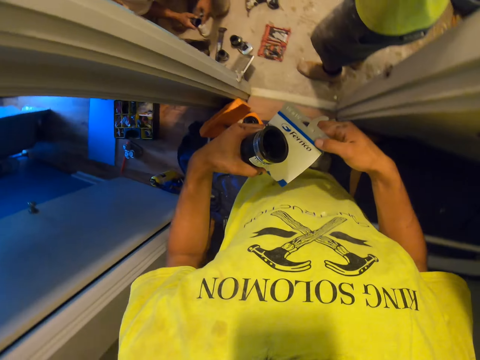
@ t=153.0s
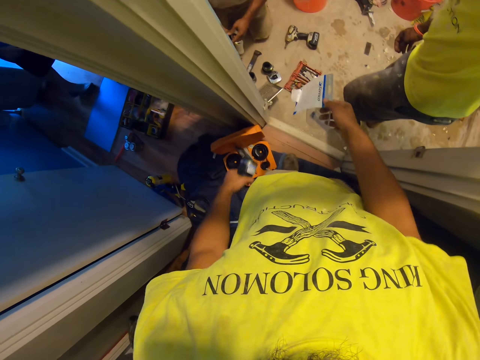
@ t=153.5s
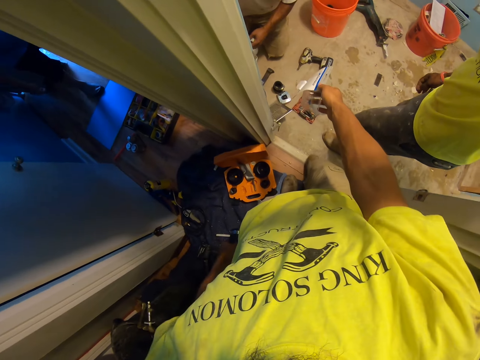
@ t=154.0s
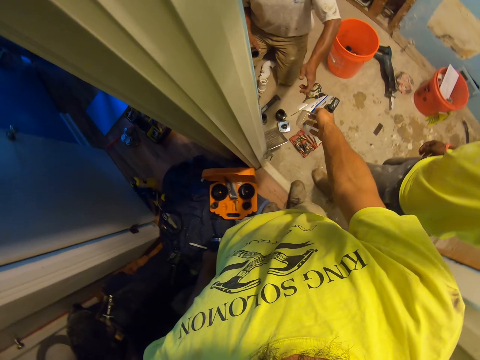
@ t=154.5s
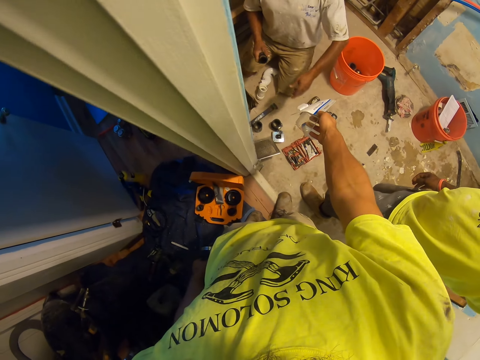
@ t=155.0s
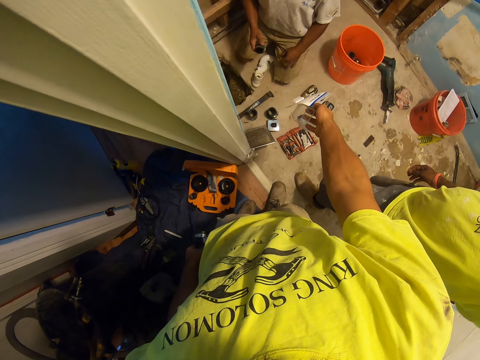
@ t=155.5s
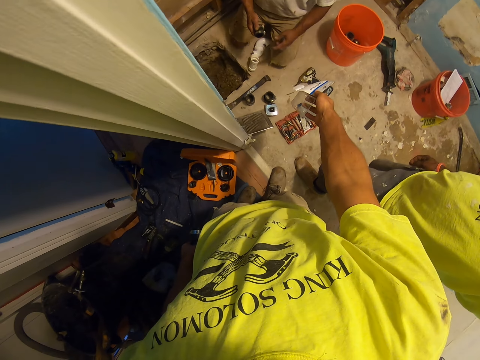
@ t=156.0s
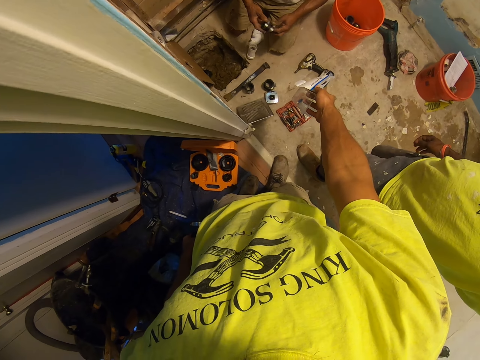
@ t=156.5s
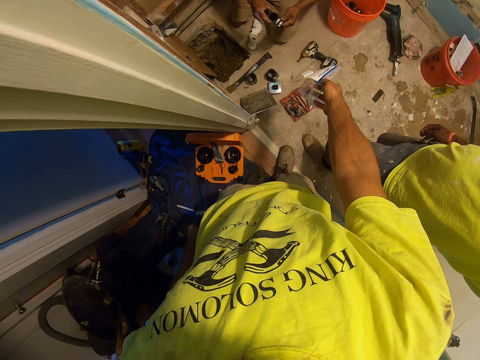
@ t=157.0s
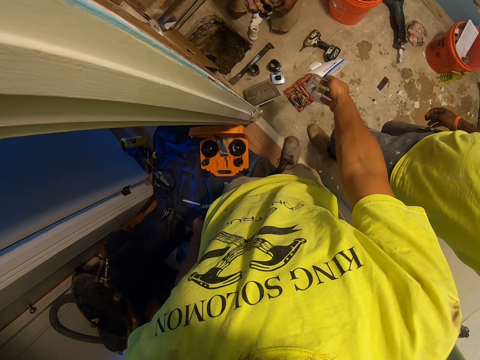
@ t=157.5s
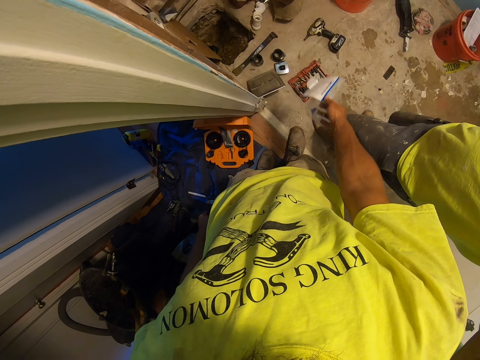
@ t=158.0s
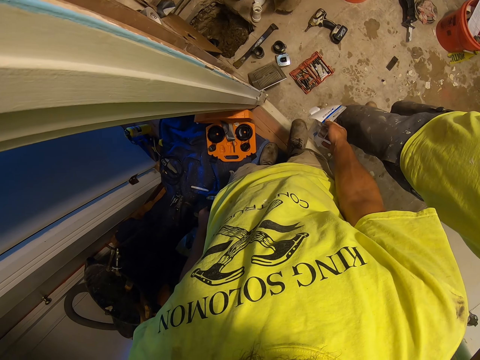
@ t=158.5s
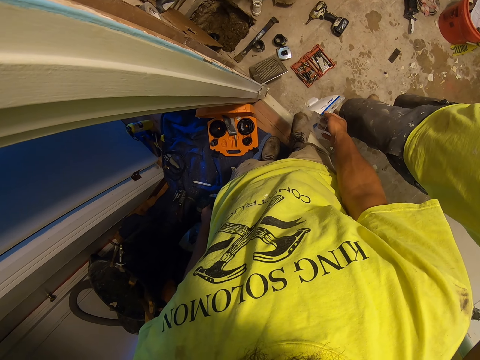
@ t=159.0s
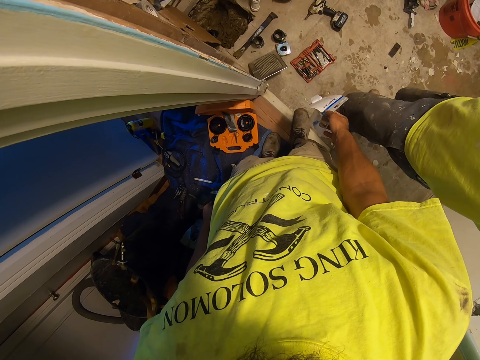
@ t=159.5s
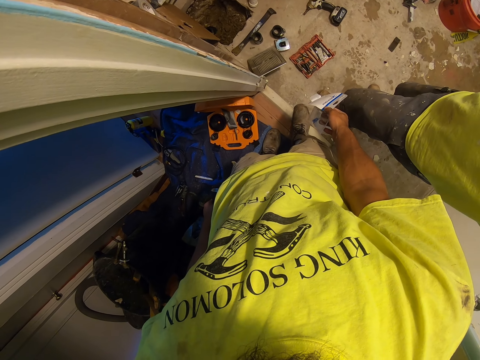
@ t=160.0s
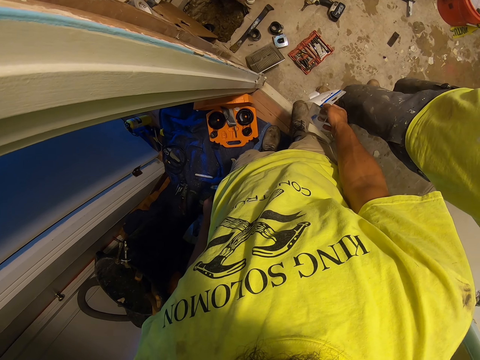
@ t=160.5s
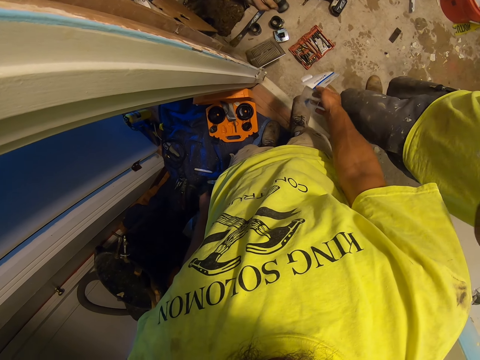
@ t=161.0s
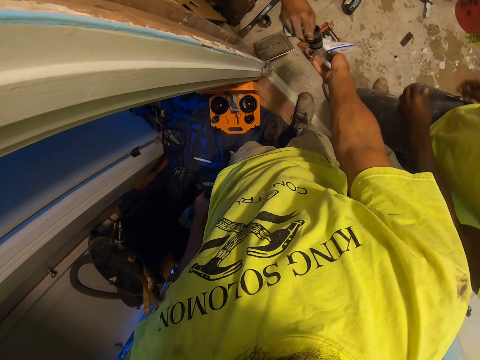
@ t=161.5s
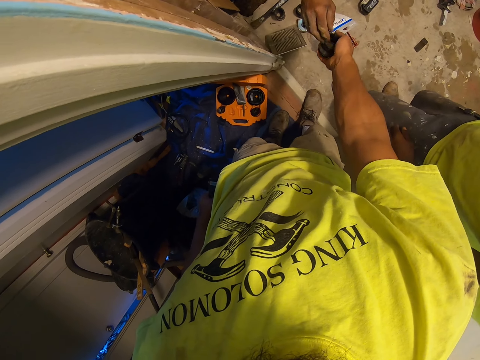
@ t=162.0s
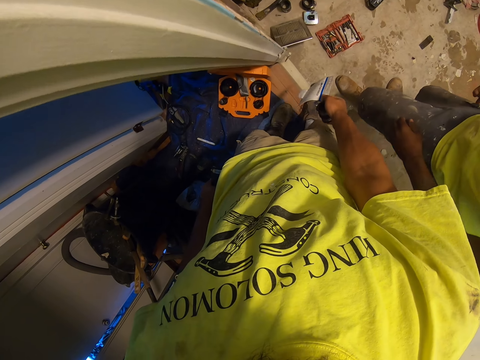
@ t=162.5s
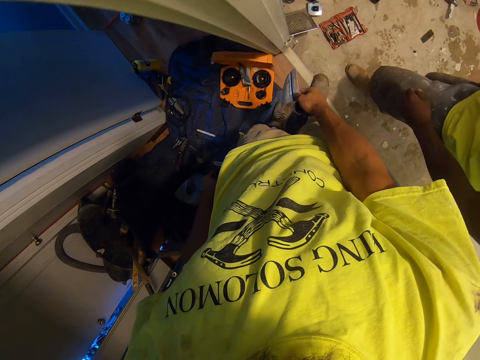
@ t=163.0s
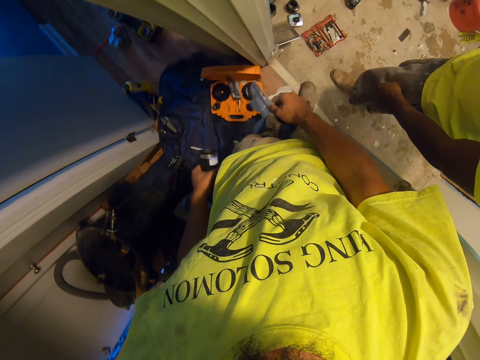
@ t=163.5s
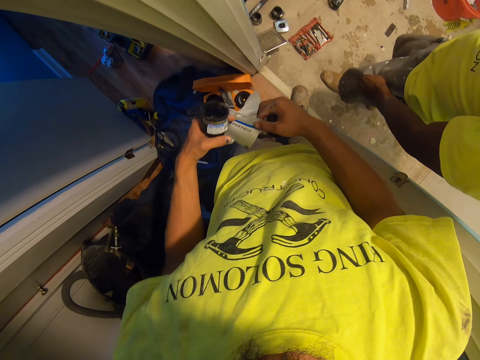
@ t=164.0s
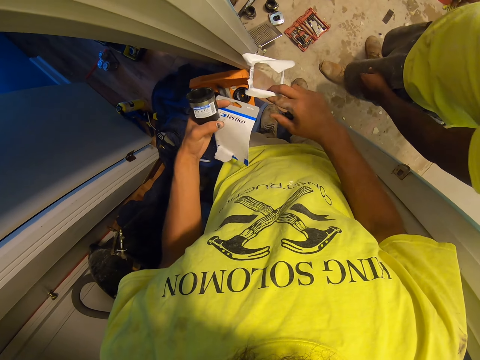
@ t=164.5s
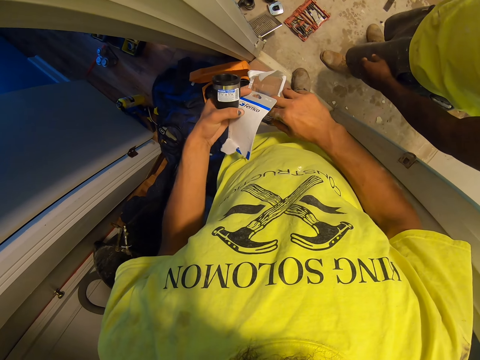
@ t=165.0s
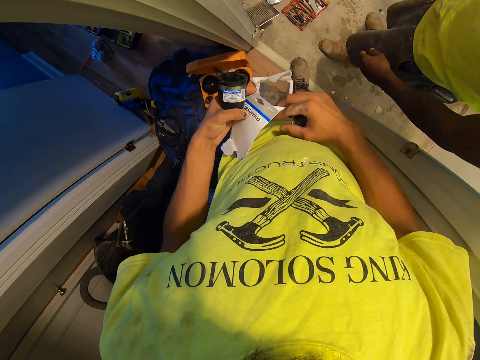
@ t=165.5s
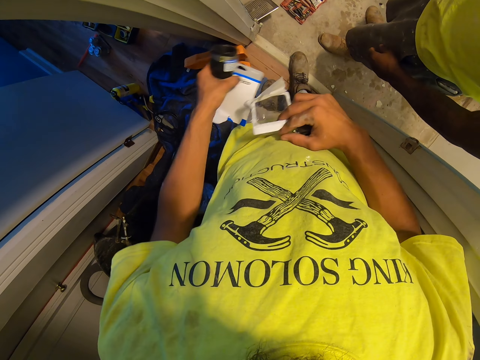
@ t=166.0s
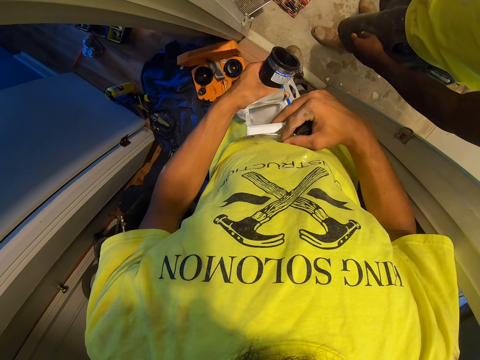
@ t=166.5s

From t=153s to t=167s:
A man moves around. The camera wearer moves a hand. The man moves a hand. The camera wearer looks around. The man holds something. Another man moves a hand. The camera wearer shows someone. The first man gives the camera wearer something. The other man moves his hands. The camera wearer picks something from the first man. The other man moves around. The camera wearer looks around. The other man touches his shorts. The camera wearer picks up paper with the other hand. They look around.

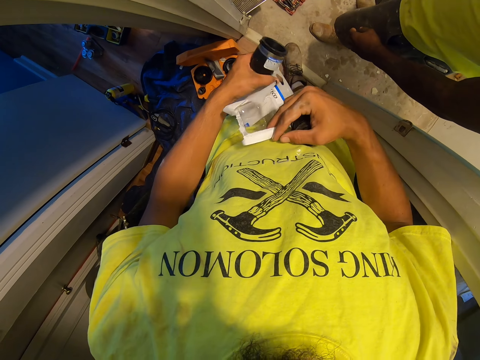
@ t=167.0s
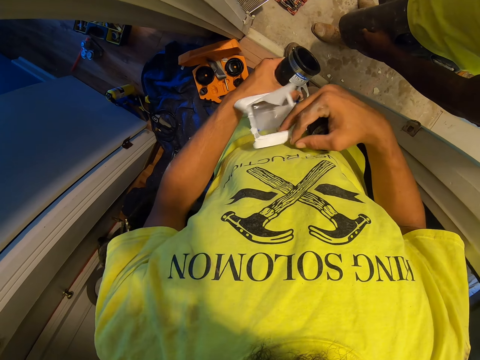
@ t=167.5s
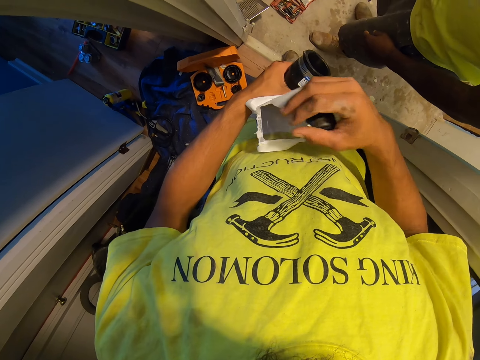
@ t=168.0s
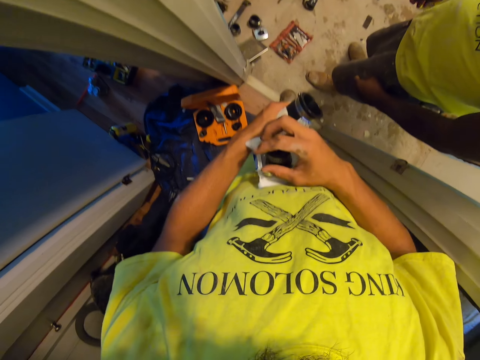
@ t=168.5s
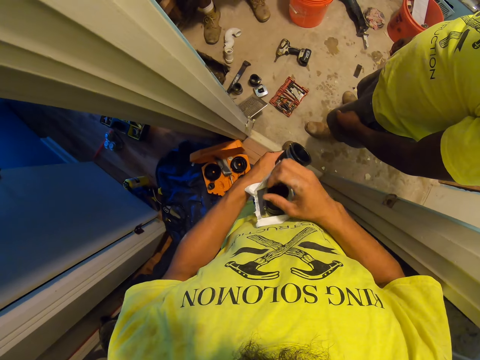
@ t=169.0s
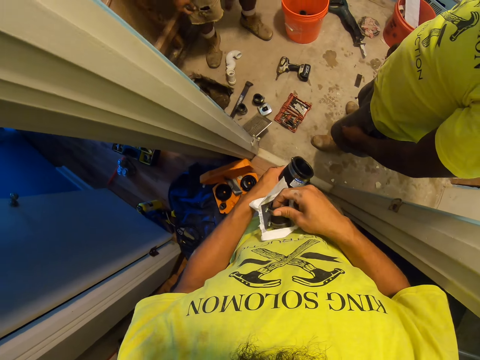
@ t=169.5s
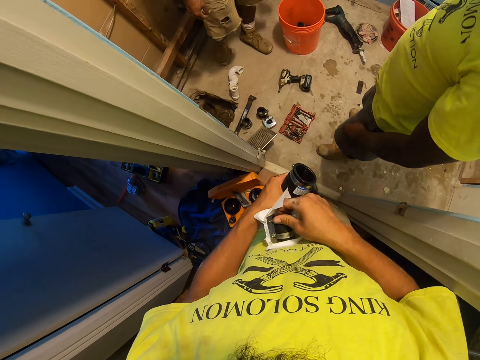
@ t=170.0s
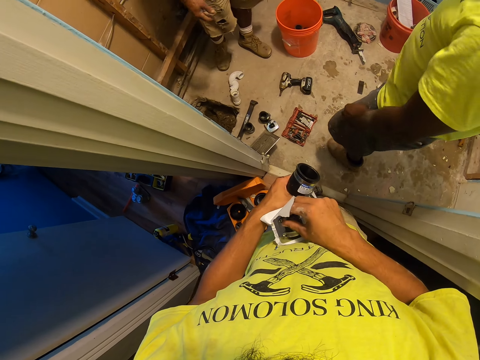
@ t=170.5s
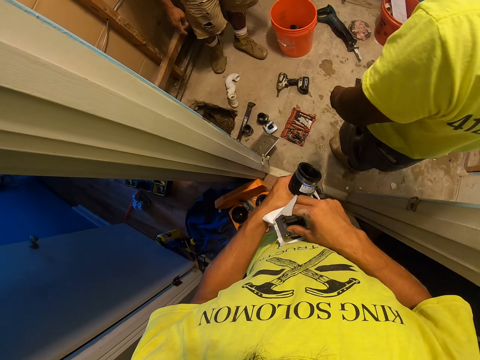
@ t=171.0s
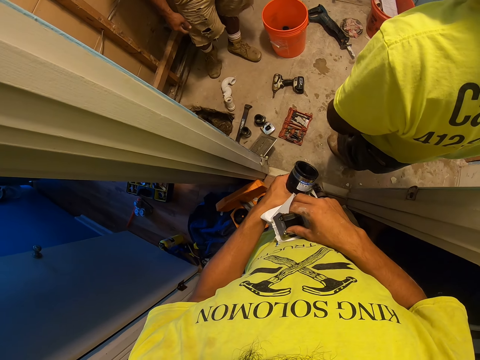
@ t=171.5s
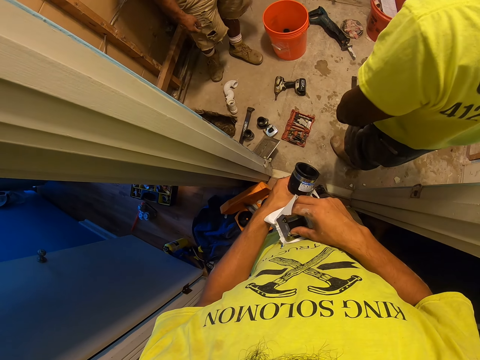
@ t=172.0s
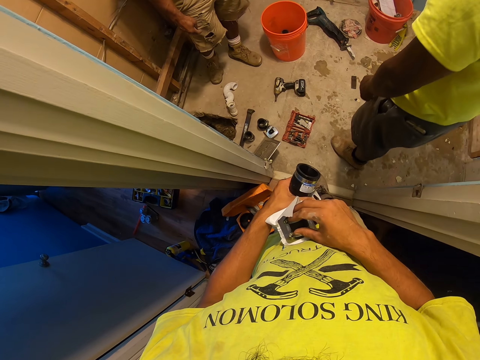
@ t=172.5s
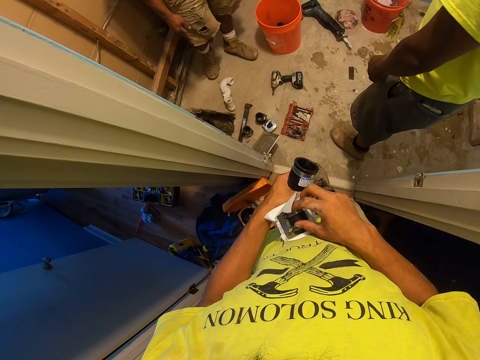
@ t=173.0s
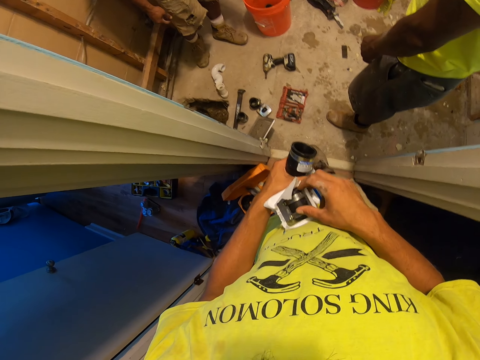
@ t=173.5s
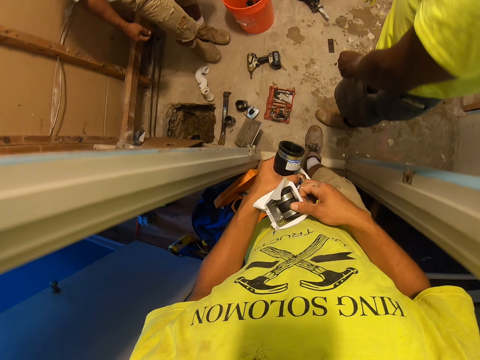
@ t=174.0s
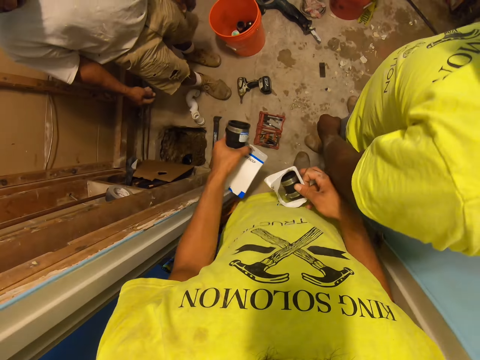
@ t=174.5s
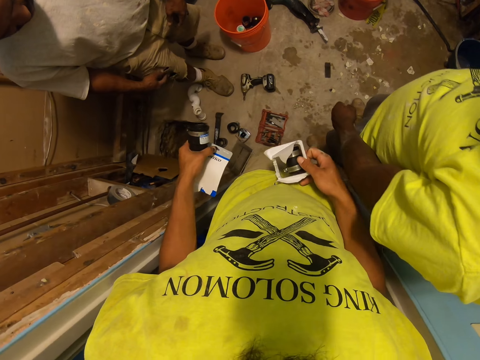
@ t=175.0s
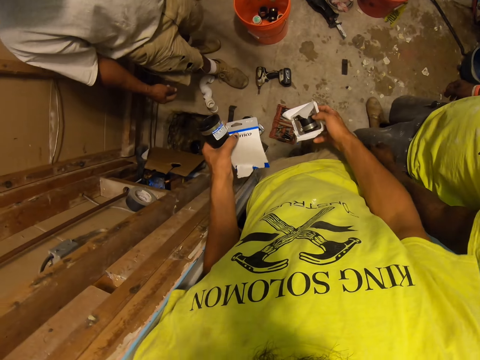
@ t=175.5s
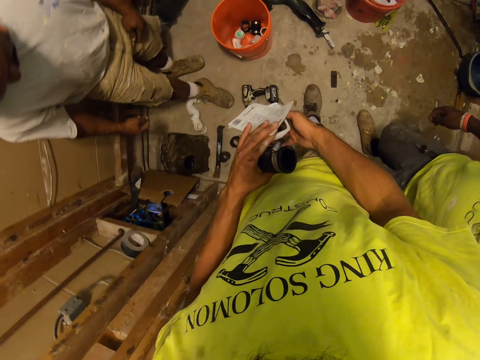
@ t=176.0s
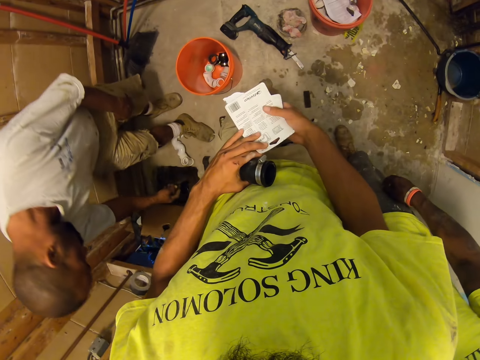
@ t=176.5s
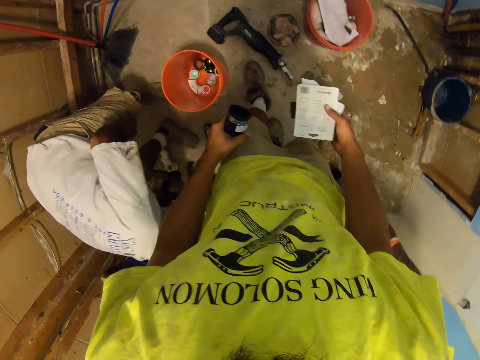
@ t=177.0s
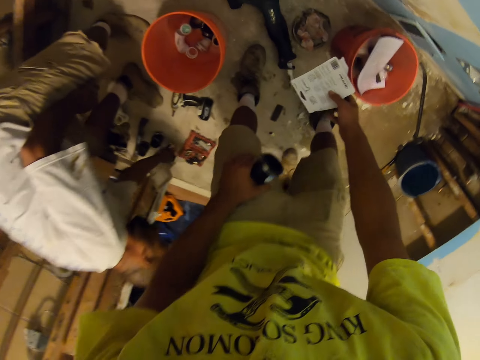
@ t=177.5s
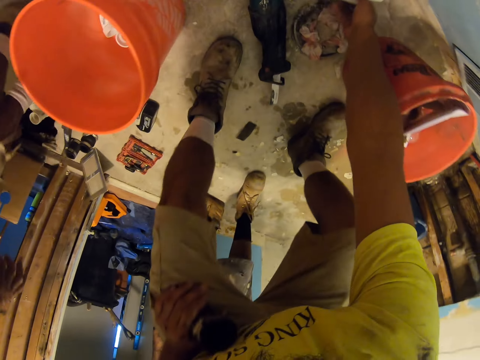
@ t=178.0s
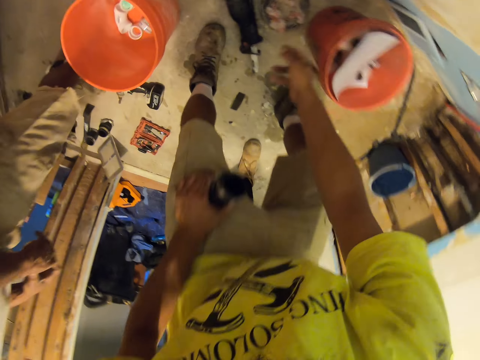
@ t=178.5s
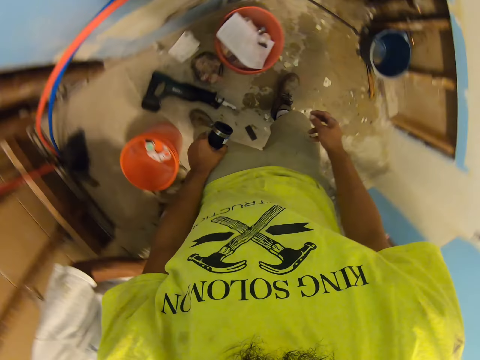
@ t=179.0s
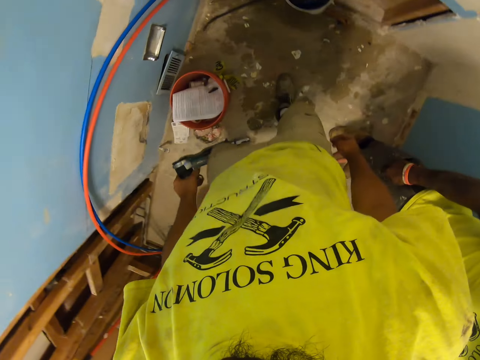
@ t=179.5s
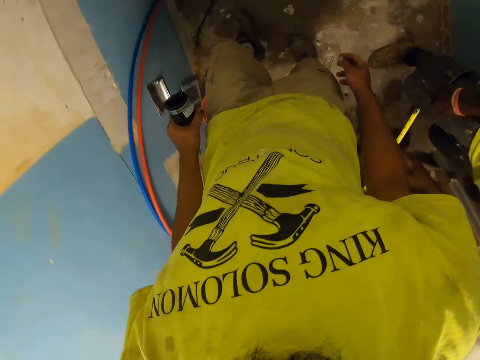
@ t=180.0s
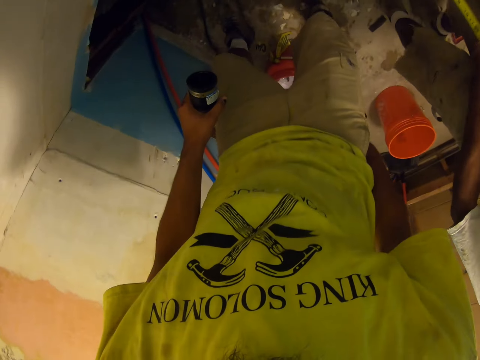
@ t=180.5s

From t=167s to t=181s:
The camera wearer holds the plastic pack. They put something in the plastic pack. A man moves around. Another man moves around. The camera wearer looks around. The first man moves around. The camera wearer walks around. They put something in the box. The first man bends downwards and picks something on the ground. The camera wearer bends downwards. The first man stands up. The camera wearer puts something in a pack on the ground. The other man stands close to the camera wearer. The camera wearer stands up. The other man stands close to the camera wearer. The camera wearer walks around. The first man walks around.
